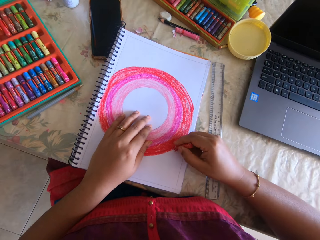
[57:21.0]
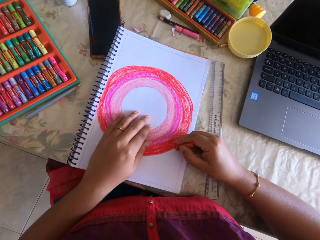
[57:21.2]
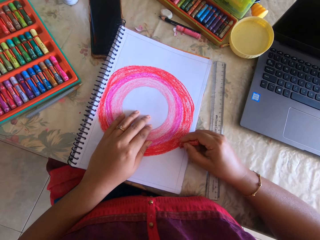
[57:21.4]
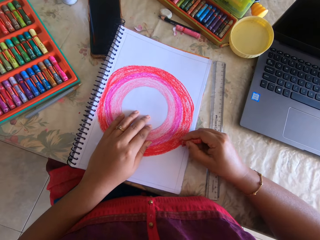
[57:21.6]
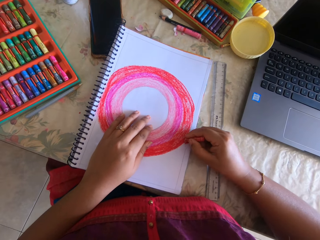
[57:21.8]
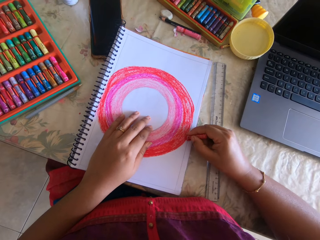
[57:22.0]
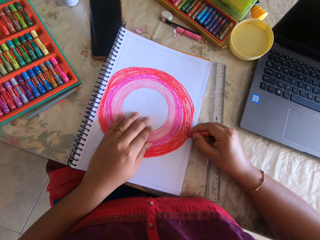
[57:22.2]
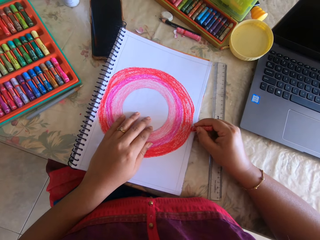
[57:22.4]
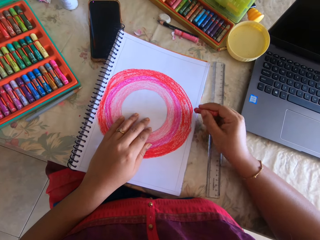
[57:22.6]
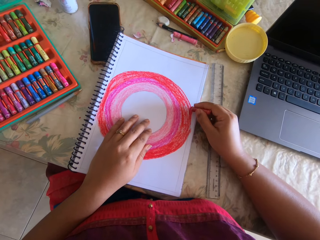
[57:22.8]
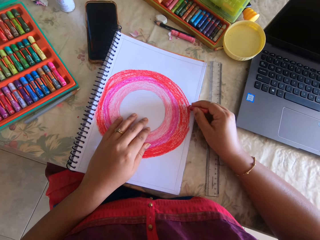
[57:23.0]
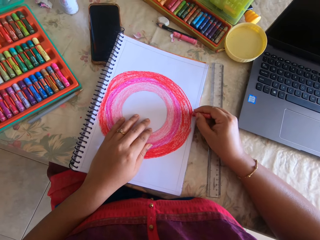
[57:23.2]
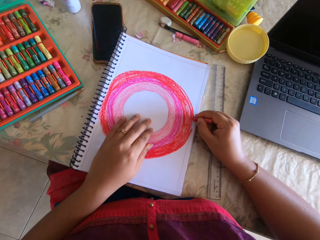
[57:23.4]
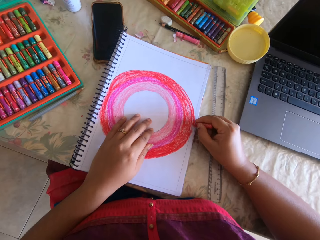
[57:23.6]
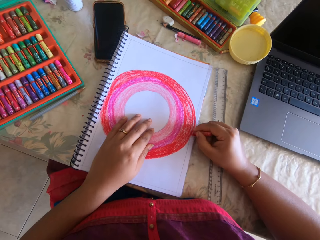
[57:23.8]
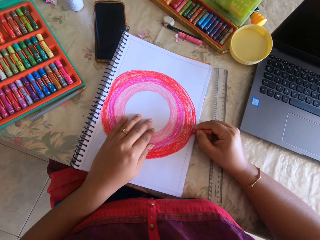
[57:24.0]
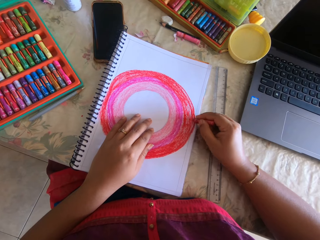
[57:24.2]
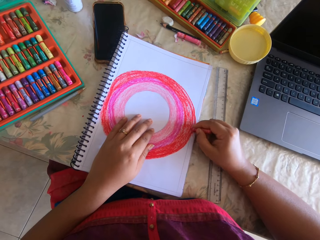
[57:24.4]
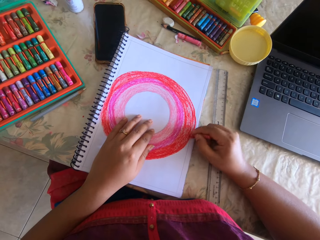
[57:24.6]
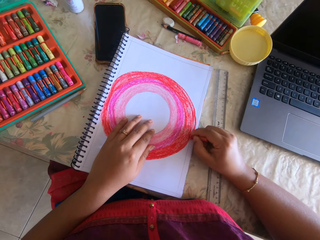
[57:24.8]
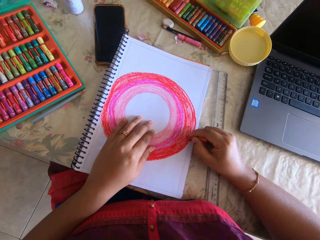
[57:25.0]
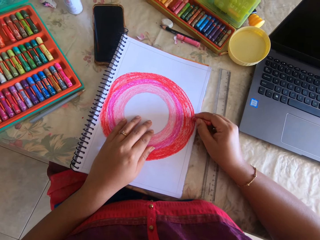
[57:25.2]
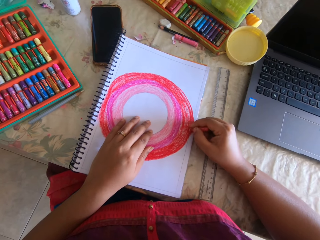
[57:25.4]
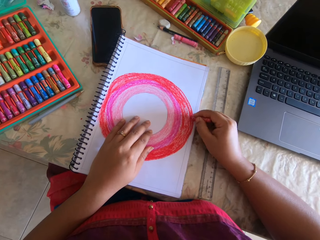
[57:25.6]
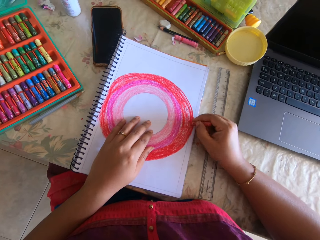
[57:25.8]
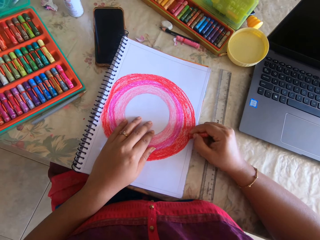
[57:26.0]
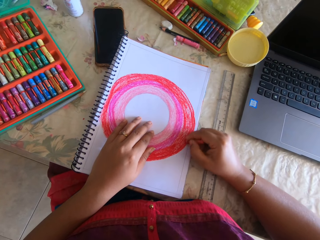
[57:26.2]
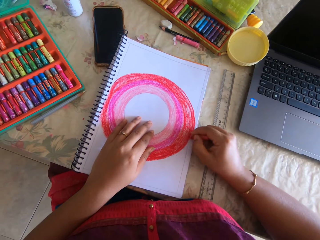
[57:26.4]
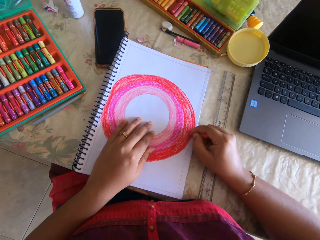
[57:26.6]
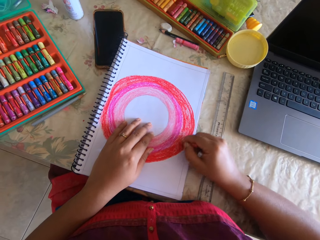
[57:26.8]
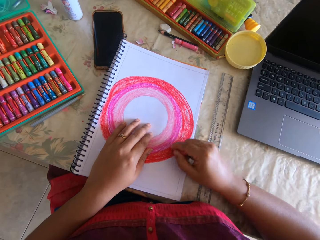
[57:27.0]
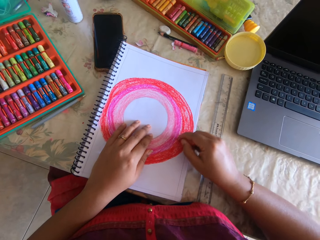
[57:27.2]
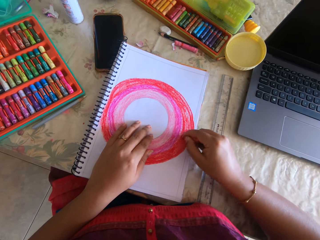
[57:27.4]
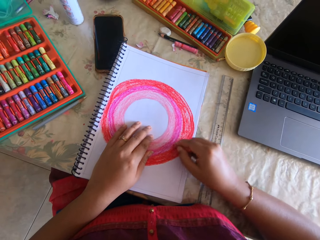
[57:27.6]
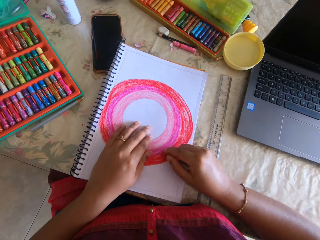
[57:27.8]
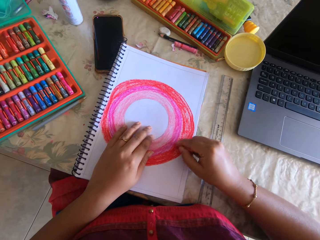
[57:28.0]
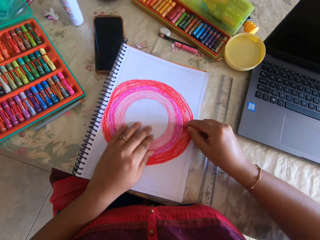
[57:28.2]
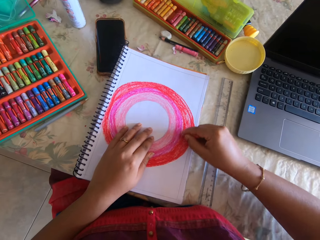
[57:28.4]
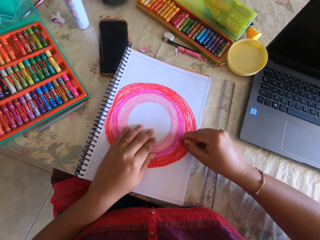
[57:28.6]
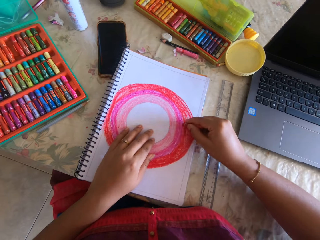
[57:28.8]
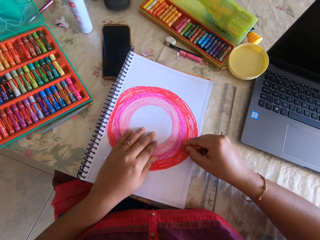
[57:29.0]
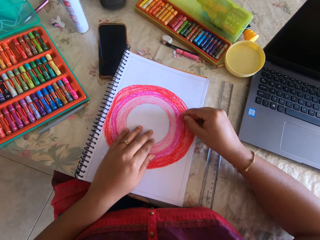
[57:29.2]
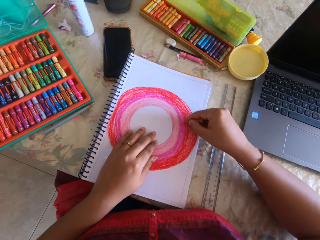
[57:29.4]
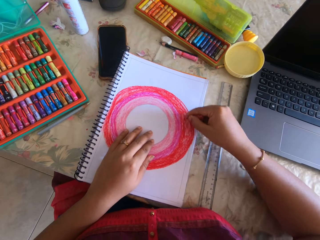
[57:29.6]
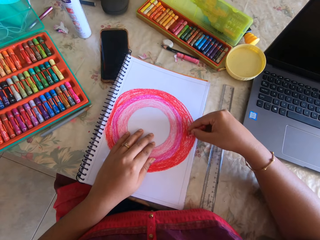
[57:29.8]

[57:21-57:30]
The camera wearer colors the painting with the crayon.

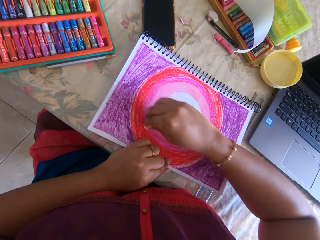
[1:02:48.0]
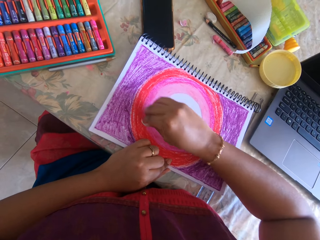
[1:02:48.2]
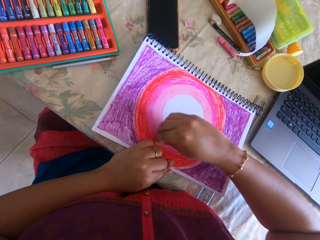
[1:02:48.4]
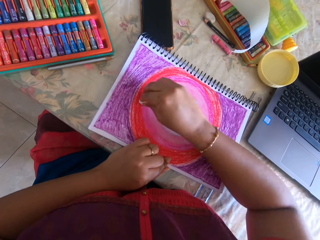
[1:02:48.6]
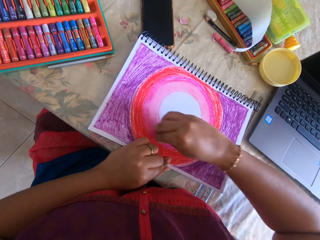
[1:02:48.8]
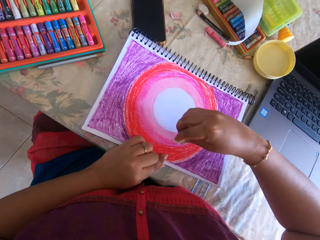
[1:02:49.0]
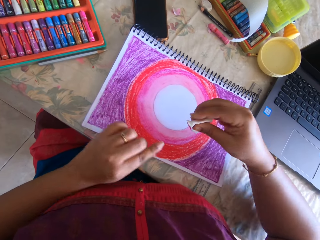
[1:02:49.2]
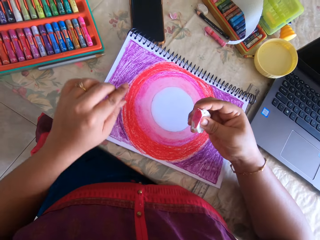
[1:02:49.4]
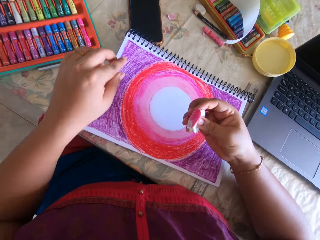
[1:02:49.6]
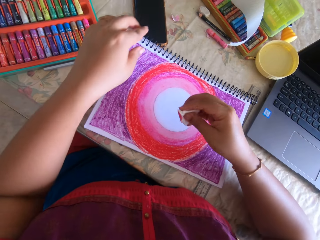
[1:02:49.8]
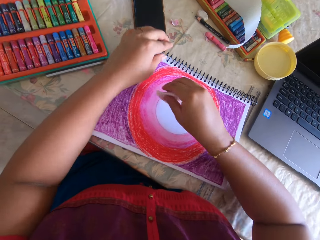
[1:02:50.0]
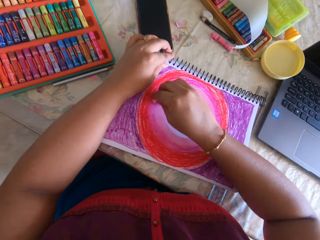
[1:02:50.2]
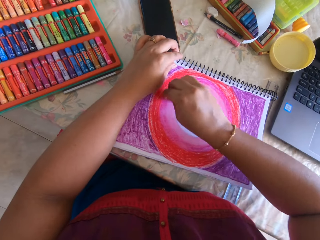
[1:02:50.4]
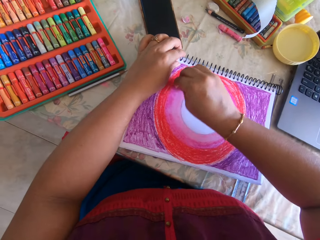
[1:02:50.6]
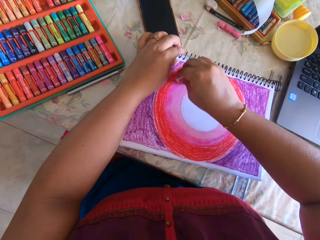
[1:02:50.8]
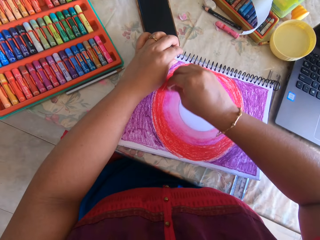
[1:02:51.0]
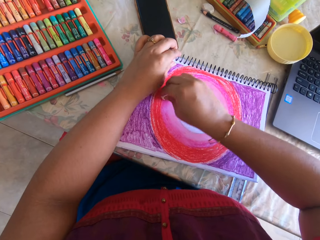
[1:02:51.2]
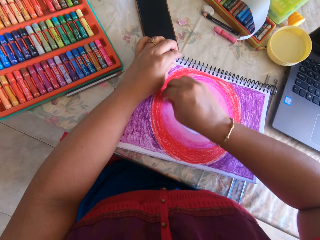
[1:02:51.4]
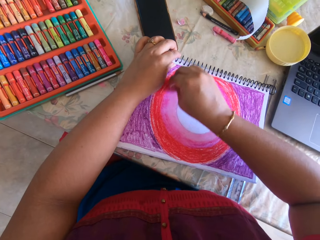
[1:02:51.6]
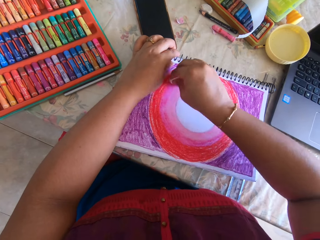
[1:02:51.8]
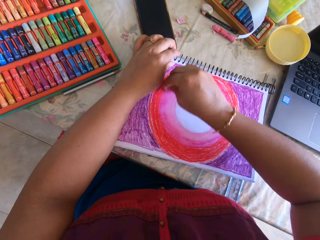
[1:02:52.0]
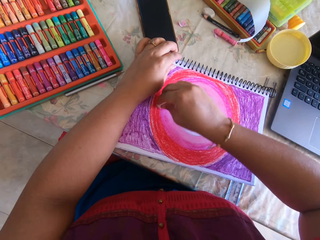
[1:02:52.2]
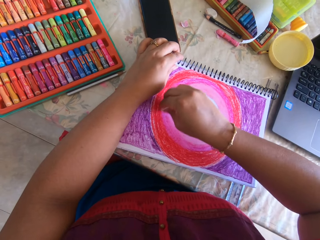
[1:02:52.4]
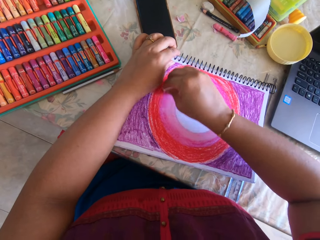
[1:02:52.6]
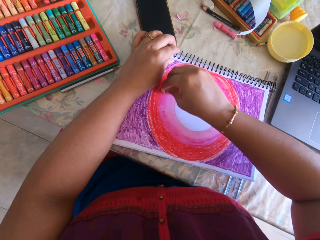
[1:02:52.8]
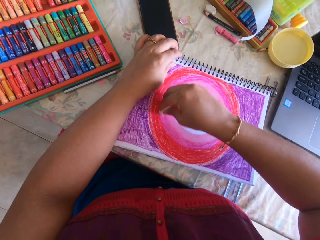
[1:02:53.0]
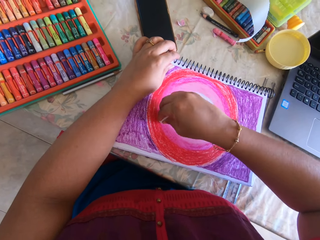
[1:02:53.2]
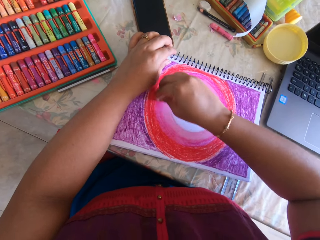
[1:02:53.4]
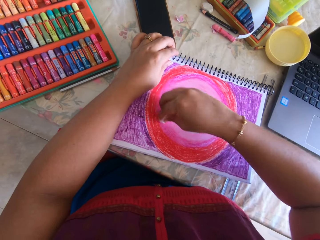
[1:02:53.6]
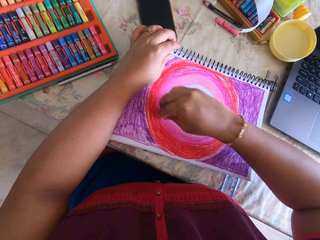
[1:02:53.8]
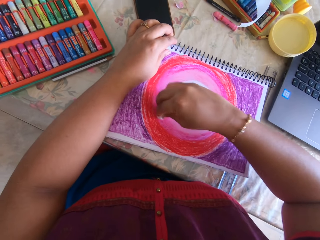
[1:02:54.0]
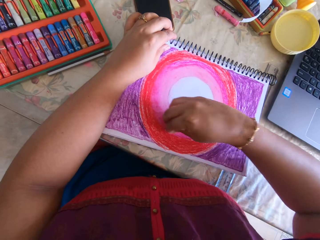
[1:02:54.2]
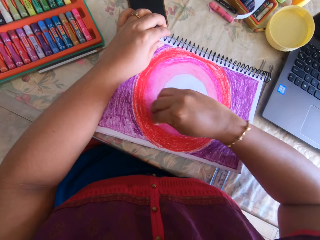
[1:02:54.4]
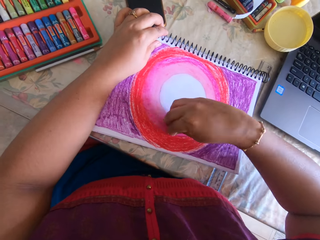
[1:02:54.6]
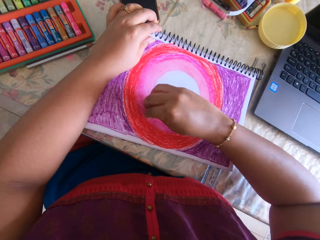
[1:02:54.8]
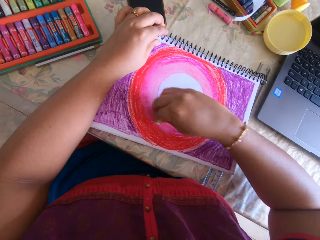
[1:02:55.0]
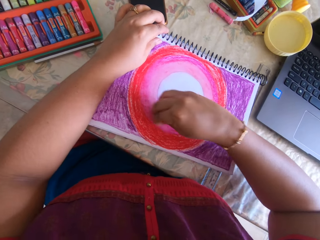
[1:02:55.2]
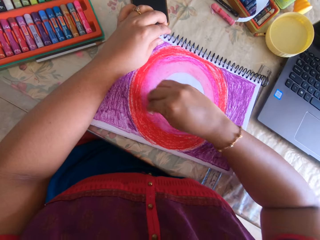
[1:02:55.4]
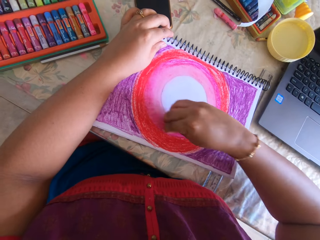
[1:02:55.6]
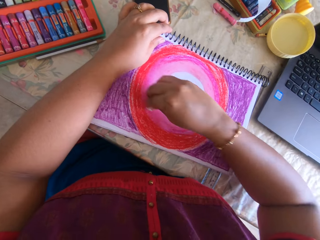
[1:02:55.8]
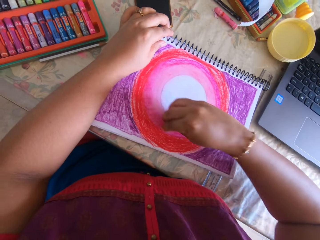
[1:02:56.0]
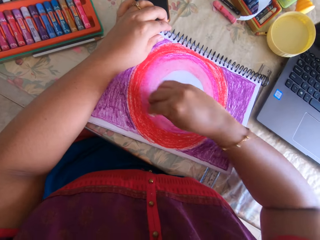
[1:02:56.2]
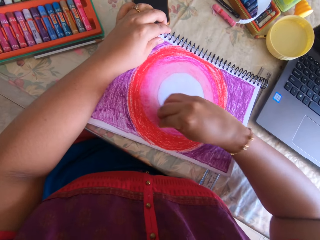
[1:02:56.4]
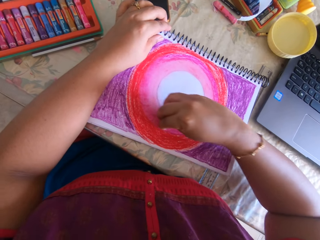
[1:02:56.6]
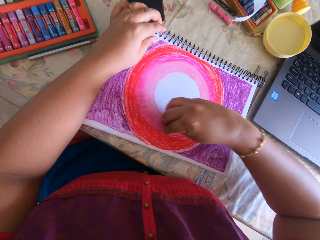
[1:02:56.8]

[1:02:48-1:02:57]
The camera wearer examines the tissue. They rub the book with the tissue.

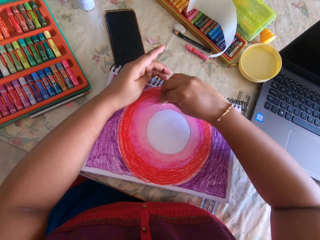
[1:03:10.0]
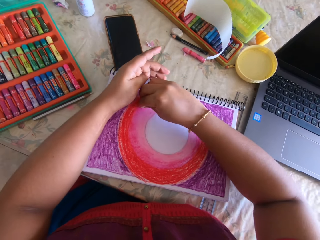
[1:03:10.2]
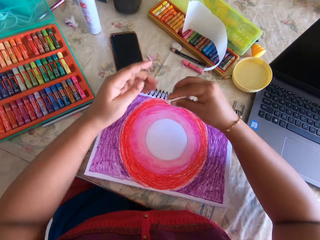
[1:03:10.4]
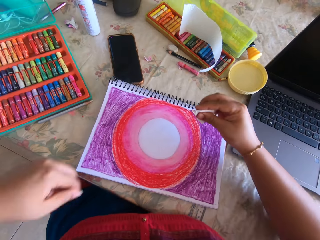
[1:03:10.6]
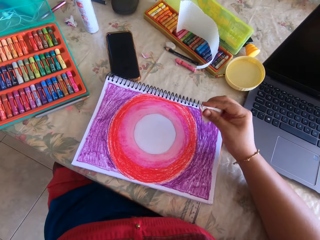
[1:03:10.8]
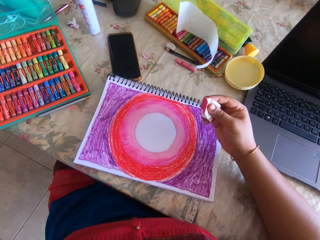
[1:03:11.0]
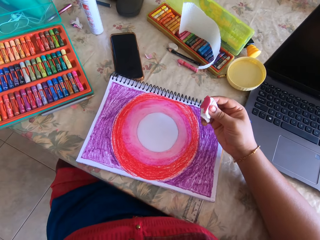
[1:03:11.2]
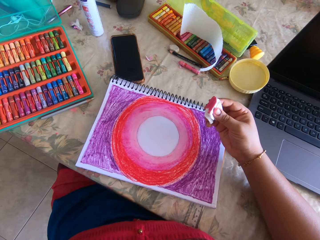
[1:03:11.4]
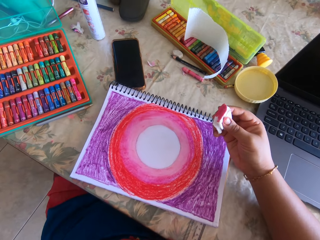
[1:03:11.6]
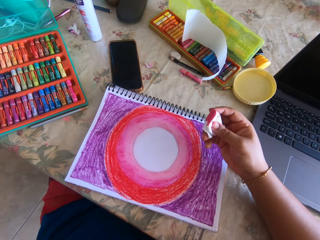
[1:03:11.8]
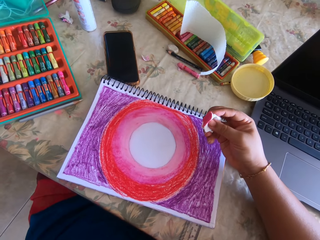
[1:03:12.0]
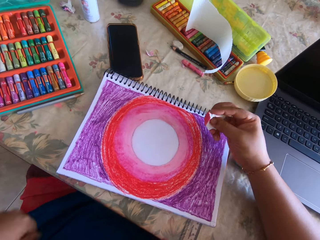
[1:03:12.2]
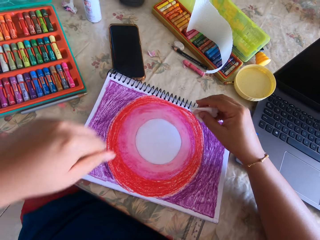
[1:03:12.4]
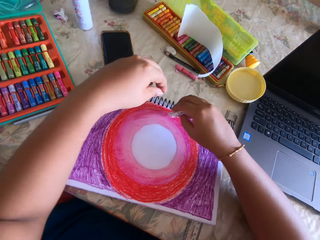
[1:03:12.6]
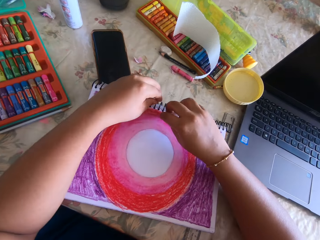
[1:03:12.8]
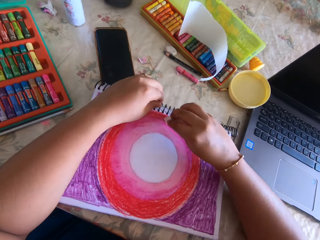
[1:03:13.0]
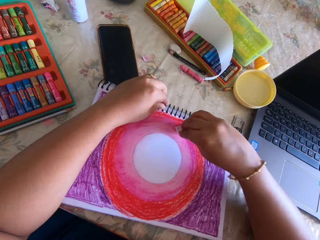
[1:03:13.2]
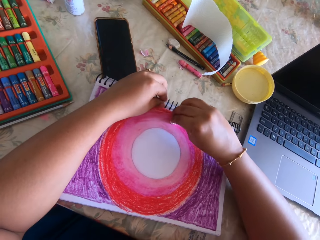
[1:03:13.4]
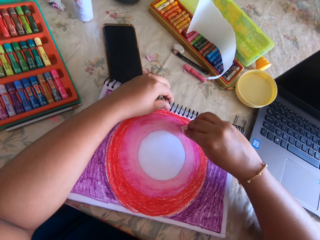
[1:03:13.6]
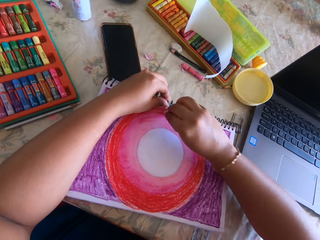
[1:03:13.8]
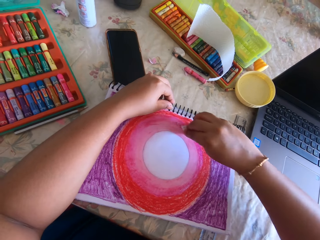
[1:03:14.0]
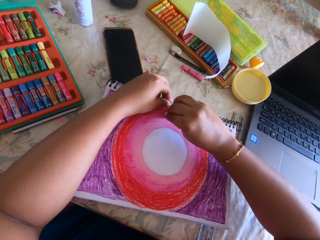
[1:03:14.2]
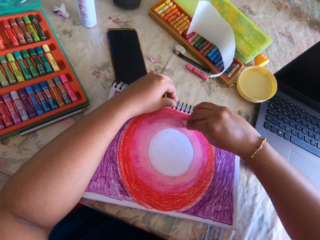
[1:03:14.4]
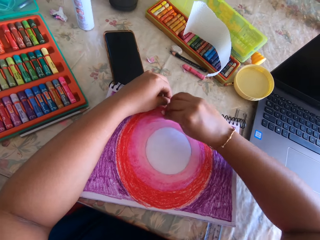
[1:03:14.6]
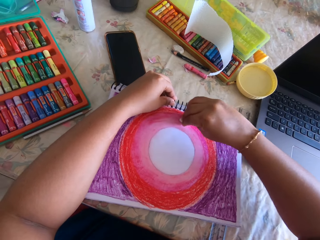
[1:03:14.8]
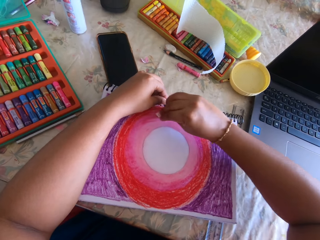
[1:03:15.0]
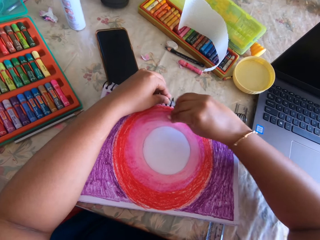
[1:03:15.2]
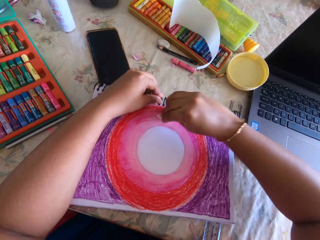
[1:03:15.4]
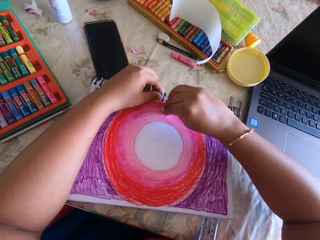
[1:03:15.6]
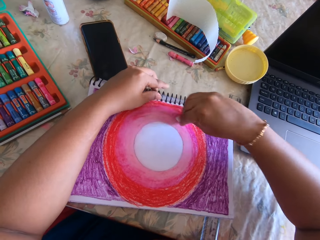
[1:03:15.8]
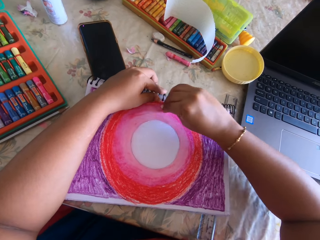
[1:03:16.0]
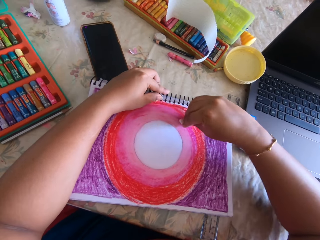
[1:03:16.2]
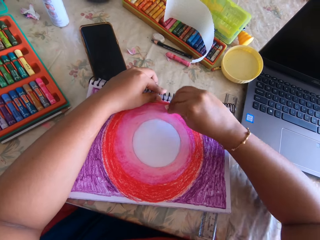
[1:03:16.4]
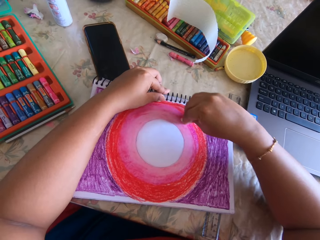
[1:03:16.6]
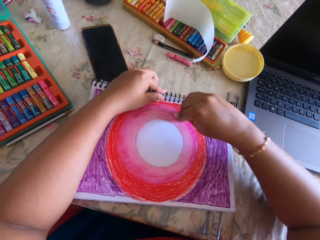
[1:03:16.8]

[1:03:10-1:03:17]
The camera wearer lifts the hand. They place a hand on the painting. They polish paint on a drawing.
